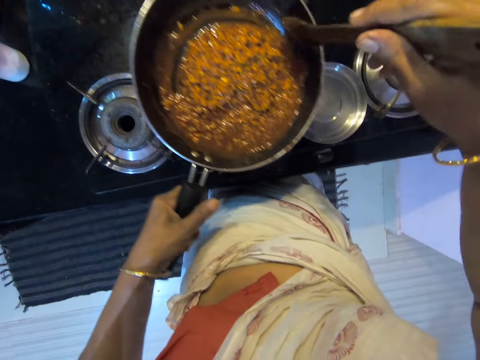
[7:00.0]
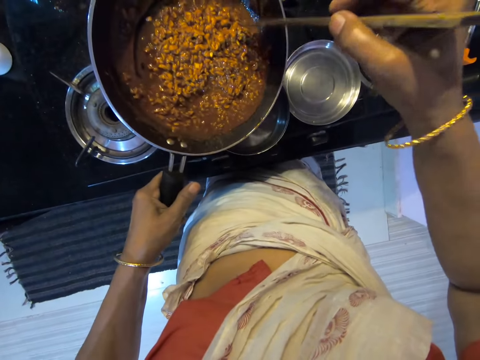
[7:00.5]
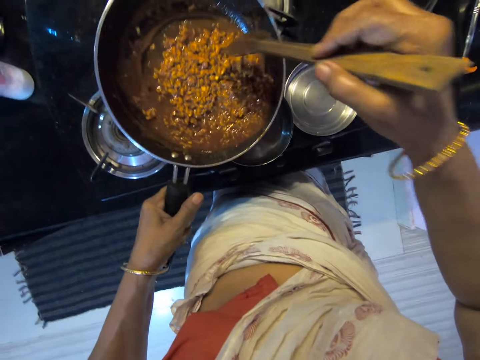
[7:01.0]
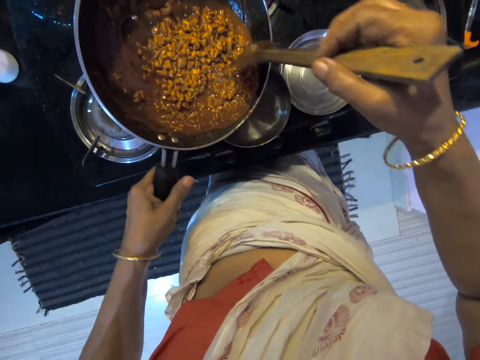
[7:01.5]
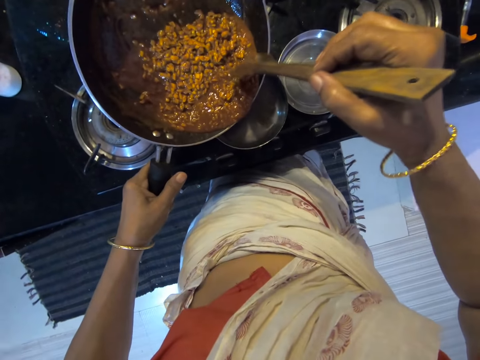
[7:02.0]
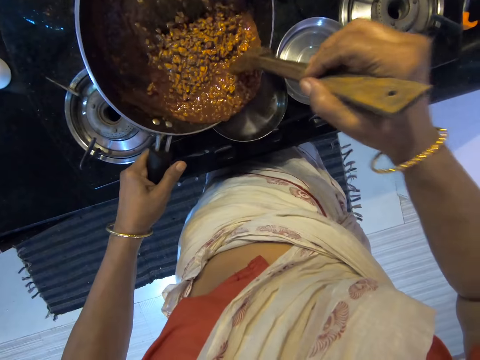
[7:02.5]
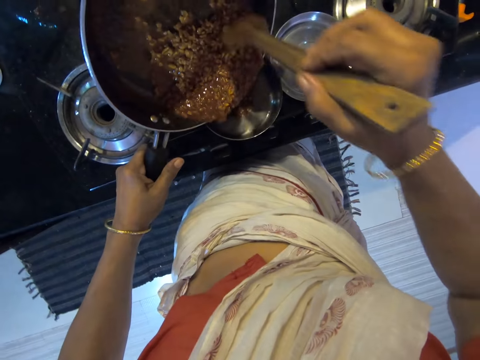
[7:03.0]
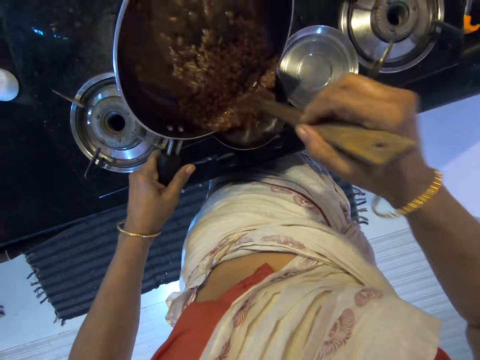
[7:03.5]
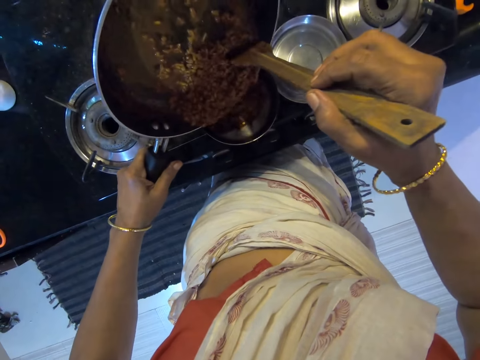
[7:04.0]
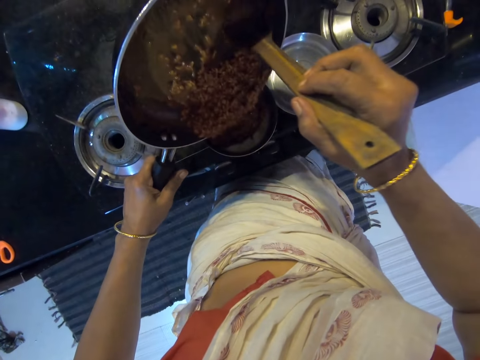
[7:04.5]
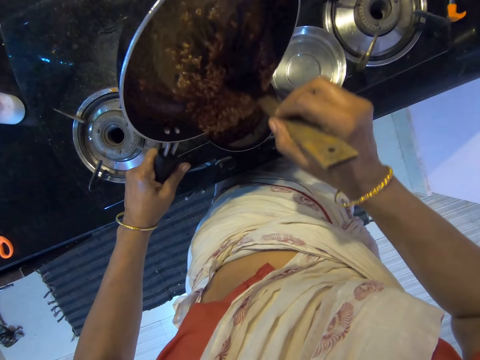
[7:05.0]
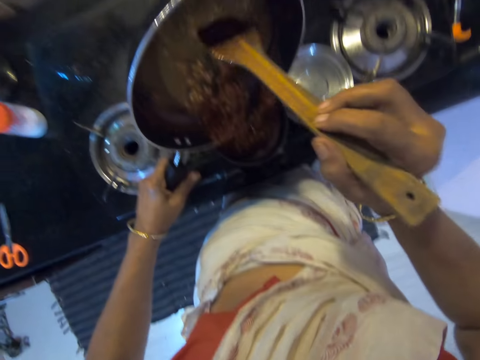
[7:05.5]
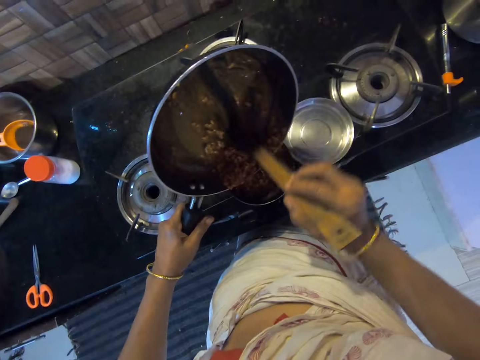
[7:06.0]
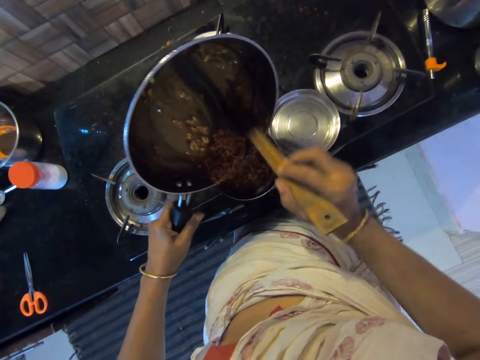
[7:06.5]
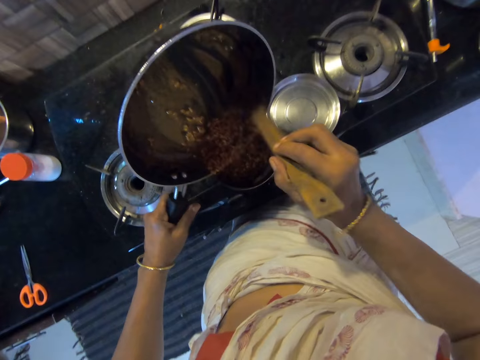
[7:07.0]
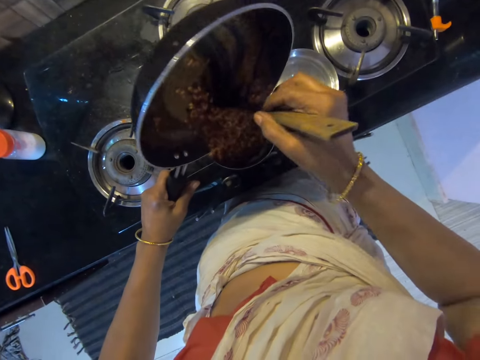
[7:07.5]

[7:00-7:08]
The camera wearer pours food in the steel bowl with the wooden cooking spoon.

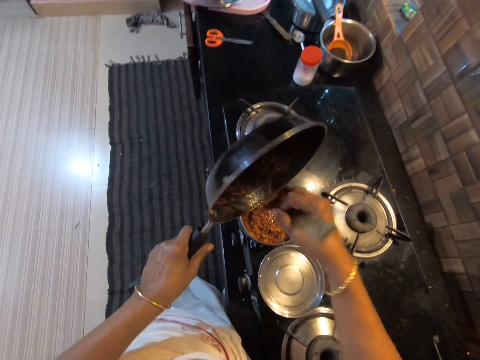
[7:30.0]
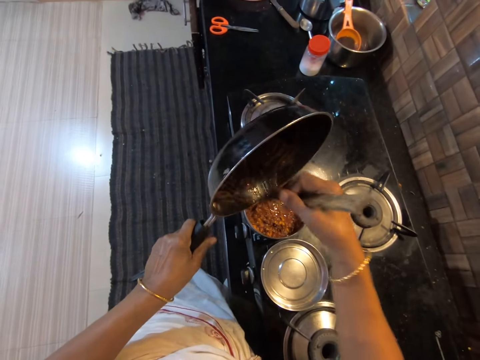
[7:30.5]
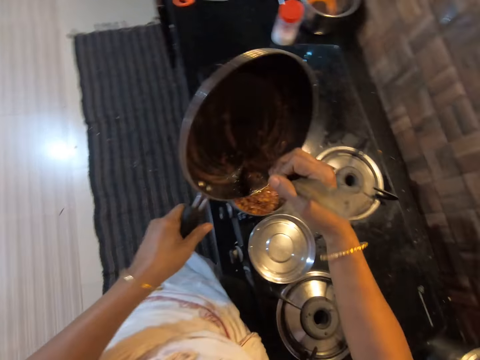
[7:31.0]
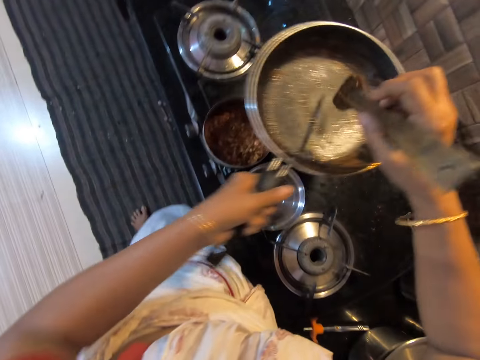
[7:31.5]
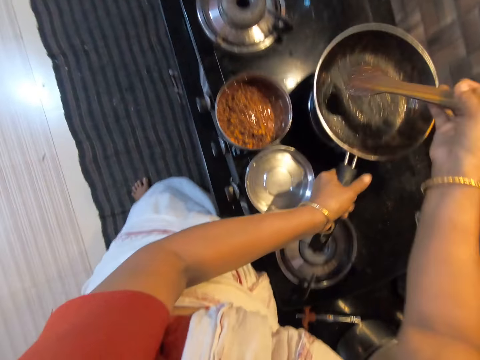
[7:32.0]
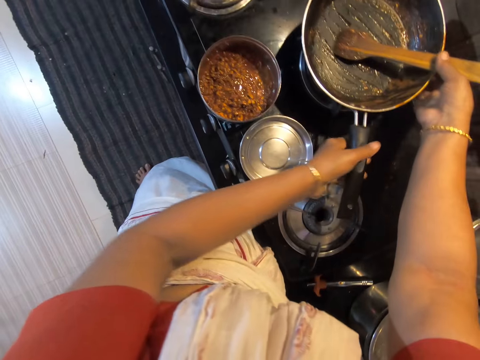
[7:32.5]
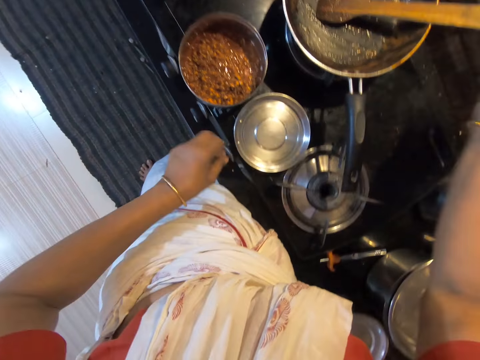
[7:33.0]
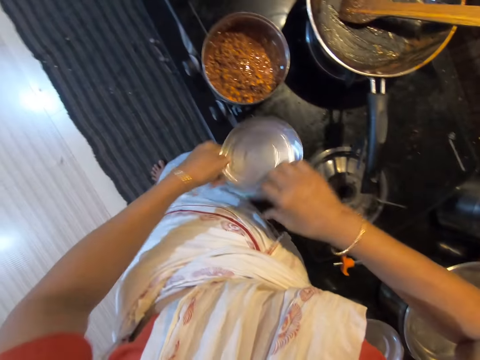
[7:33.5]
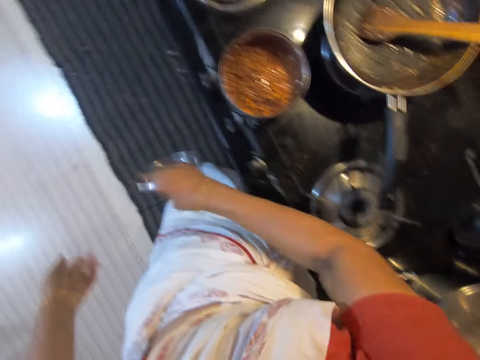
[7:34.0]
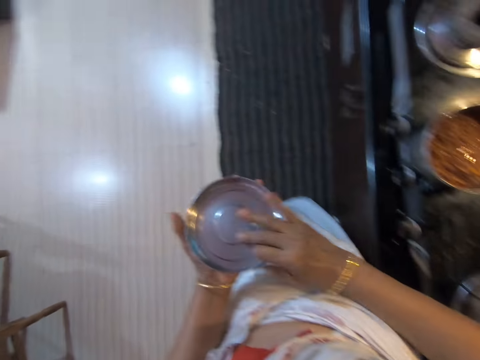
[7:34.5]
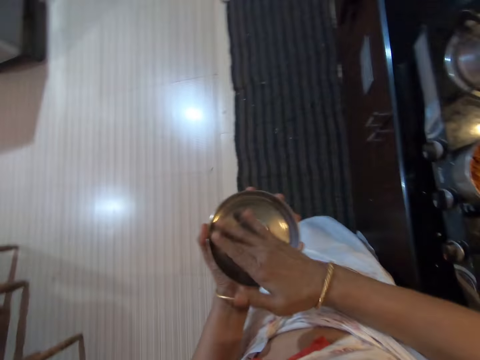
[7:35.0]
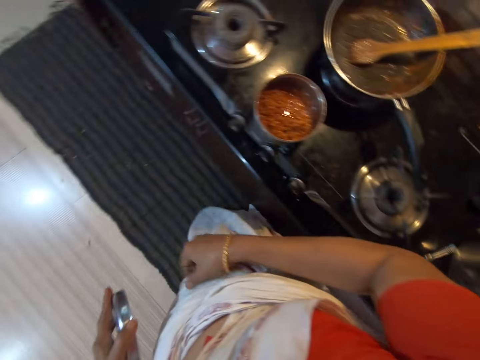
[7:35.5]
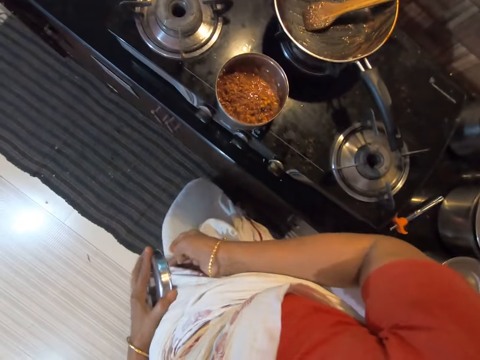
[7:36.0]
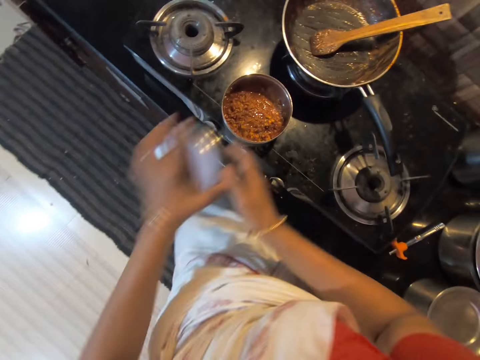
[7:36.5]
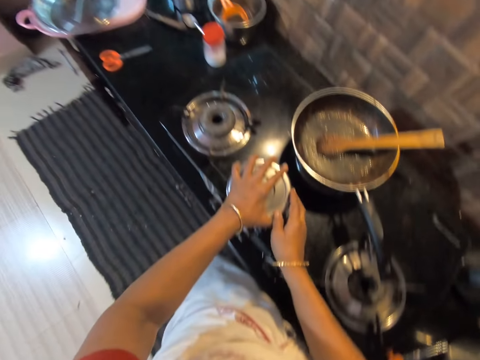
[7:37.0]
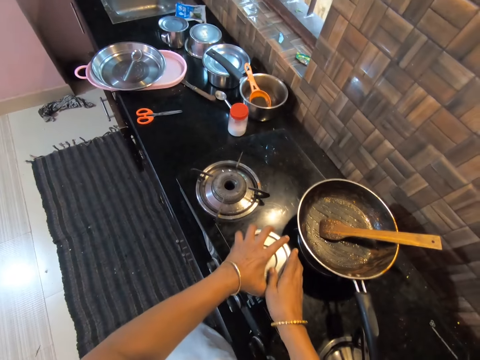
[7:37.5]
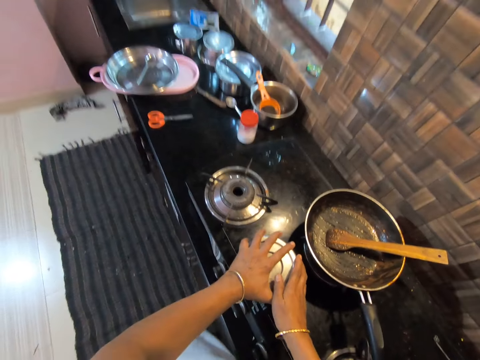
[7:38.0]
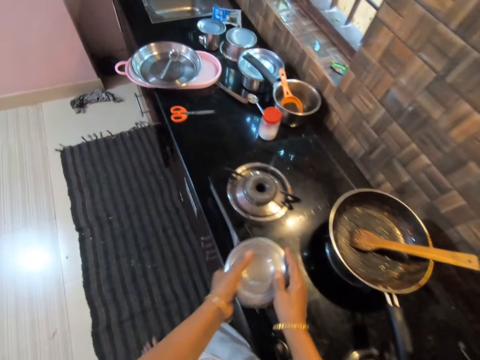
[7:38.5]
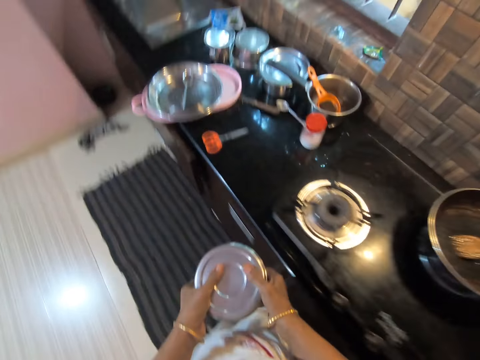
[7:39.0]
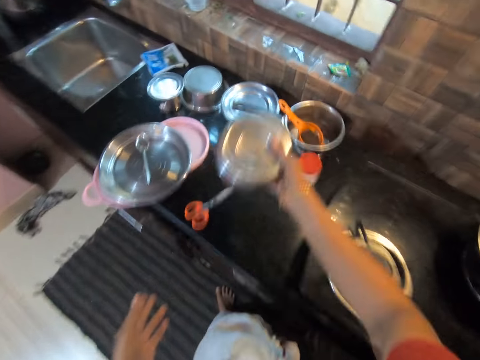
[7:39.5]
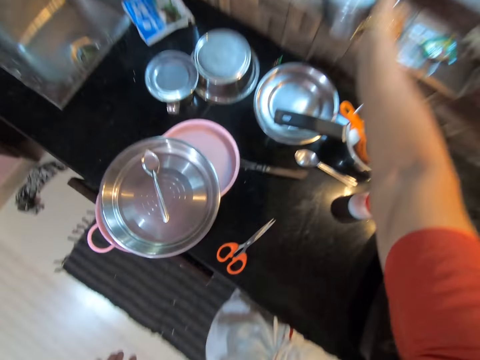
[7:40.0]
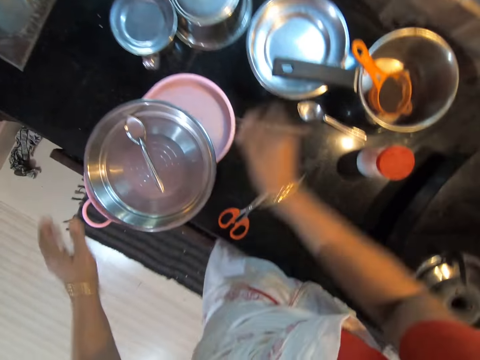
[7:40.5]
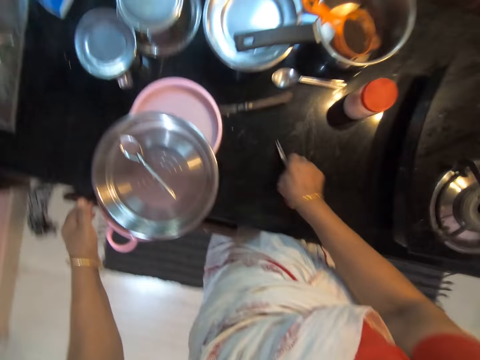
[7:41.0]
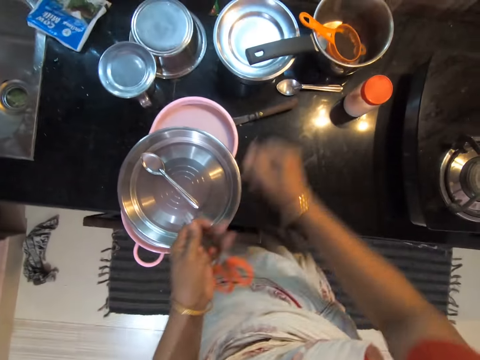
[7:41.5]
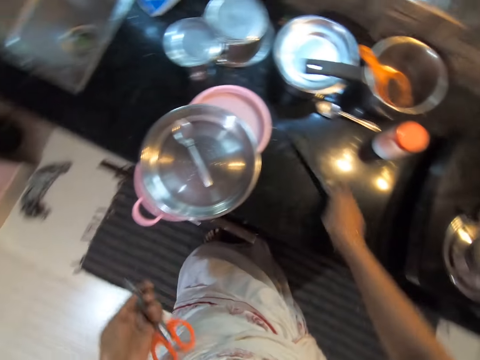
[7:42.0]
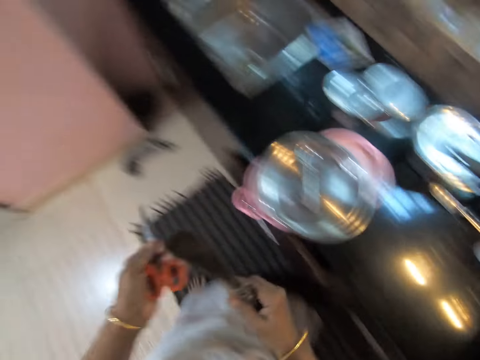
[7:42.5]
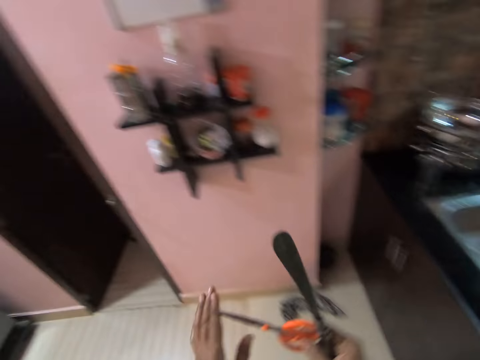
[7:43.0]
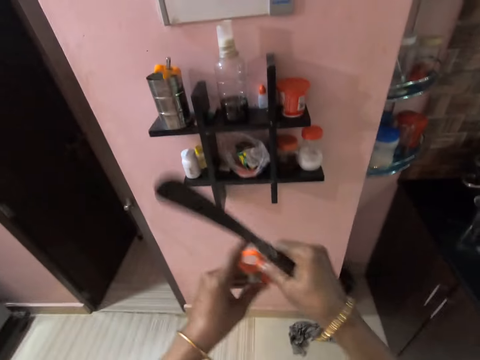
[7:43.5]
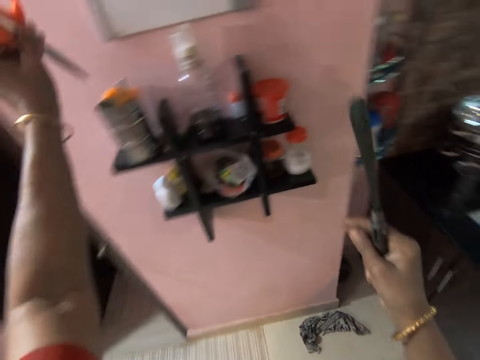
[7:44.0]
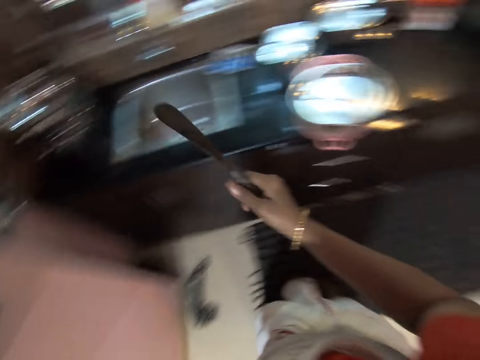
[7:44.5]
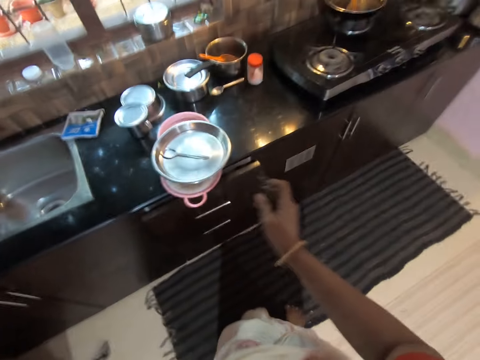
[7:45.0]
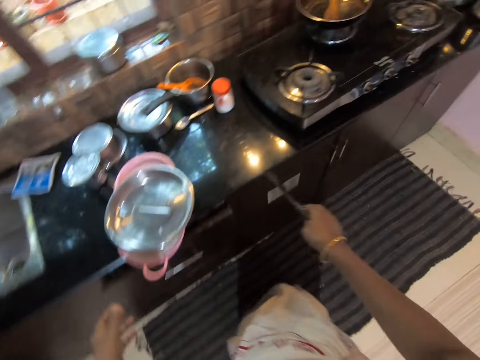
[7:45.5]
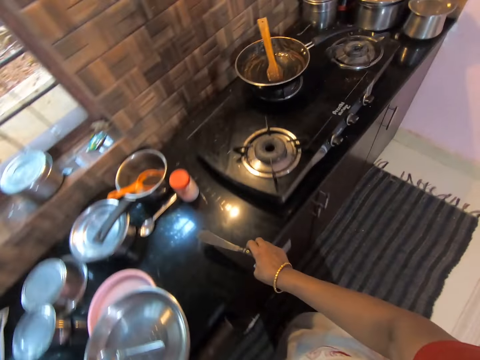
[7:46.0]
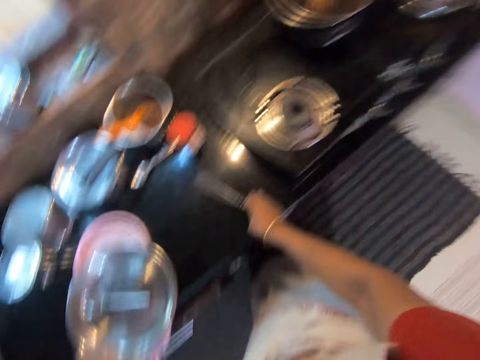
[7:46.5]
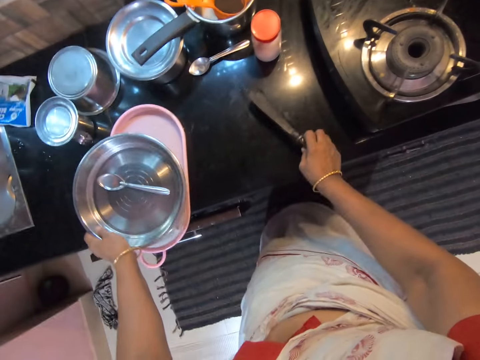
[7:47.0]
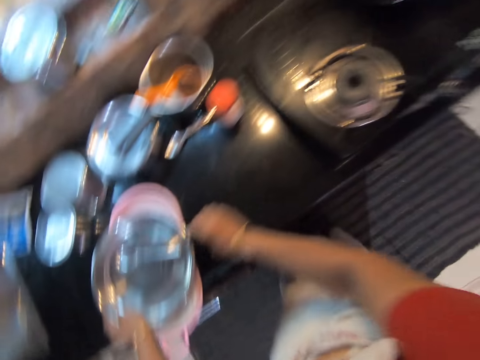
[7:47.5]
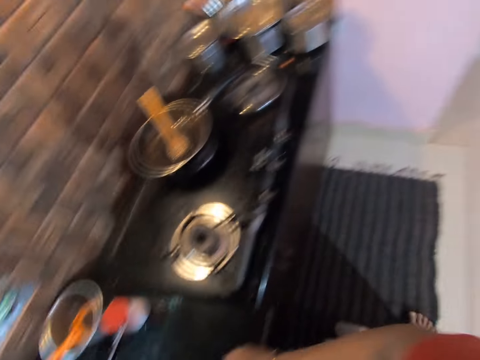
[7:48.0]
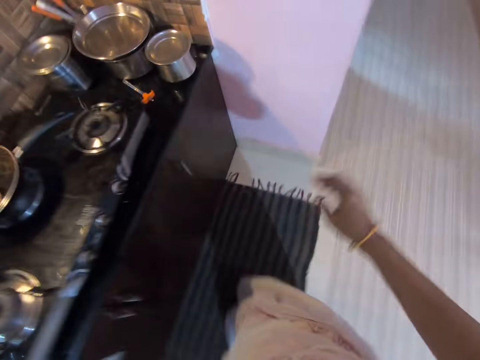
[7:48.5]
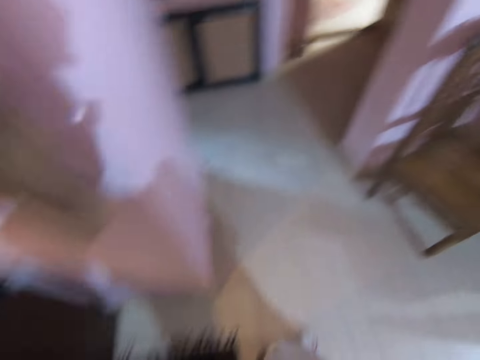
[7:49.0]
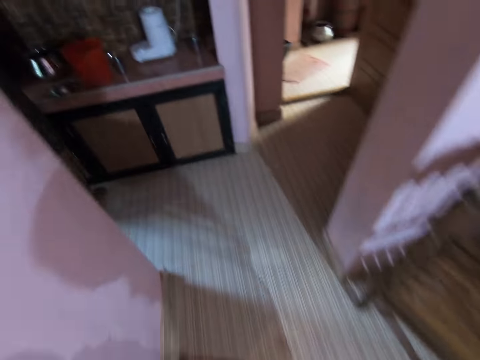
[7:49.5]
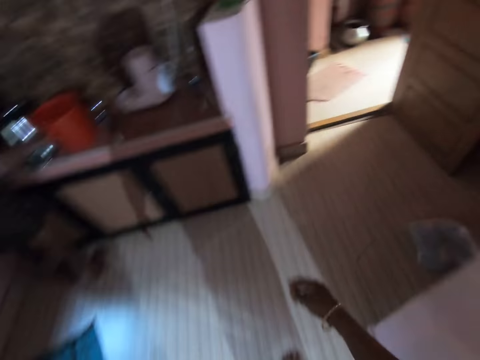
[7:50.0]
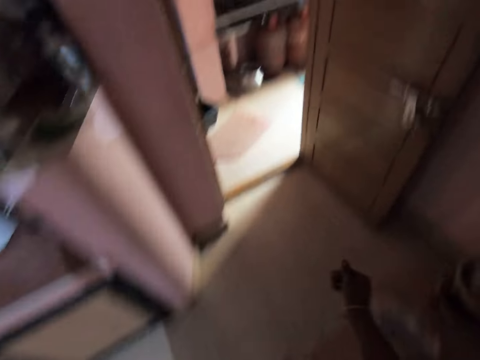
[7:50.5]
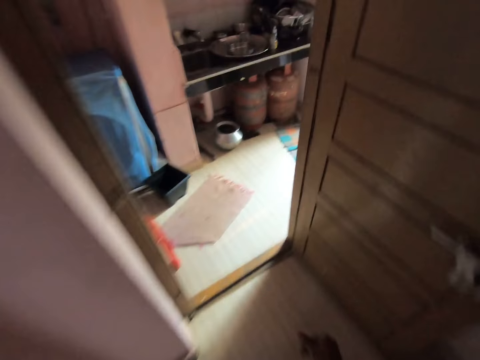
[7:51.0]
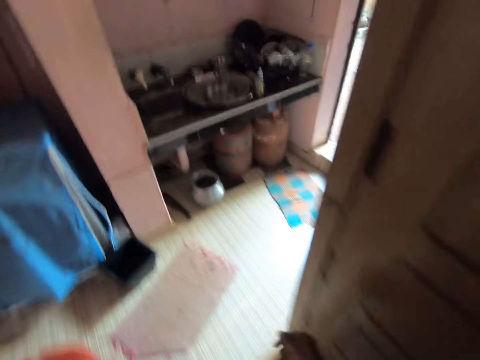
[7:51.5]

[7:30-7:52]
The camera wearer puts the cooking pan on a cooking gas. They put the wooden cooking spoon on the cooking pan. They pick up the lid. They wipe the lid with the cloth. They cover the steel bowl with the lid. They carry the steel bowl. They walk across the kitchen. They put the steel bowl on the shelf. They pick up the scissors. They pick up the knife. They walk across the kitchen. They hang the scissors. They turn around. They walk across the kitchen. They put the knife on a cooking gas area. They pick up the plates. They walk across the kitchen.
